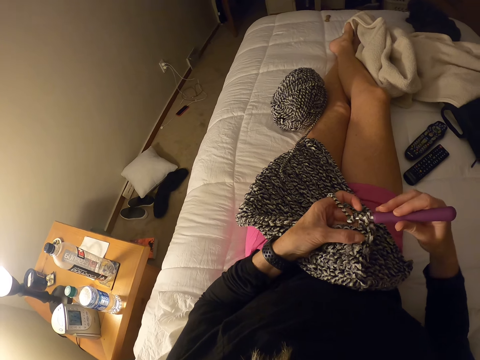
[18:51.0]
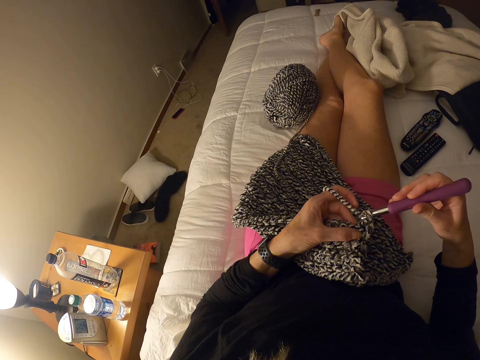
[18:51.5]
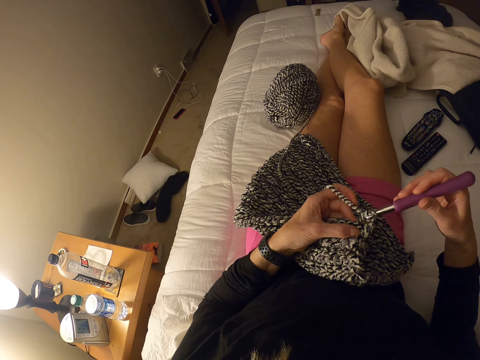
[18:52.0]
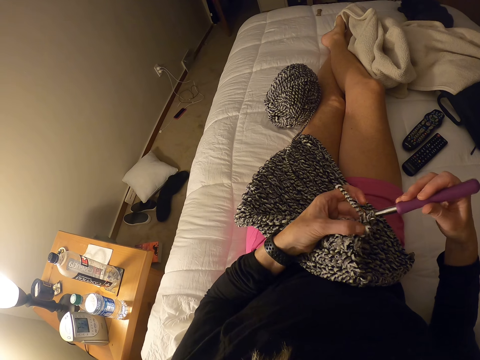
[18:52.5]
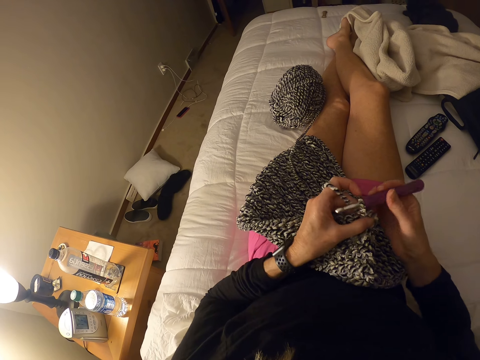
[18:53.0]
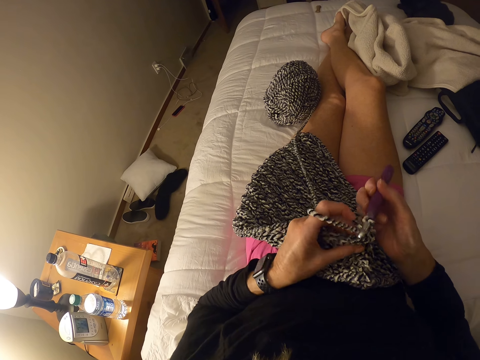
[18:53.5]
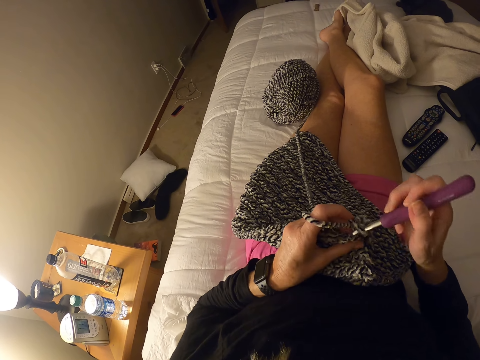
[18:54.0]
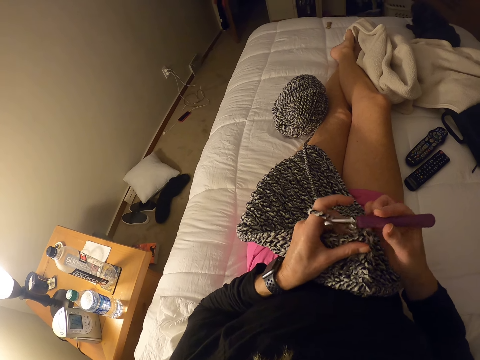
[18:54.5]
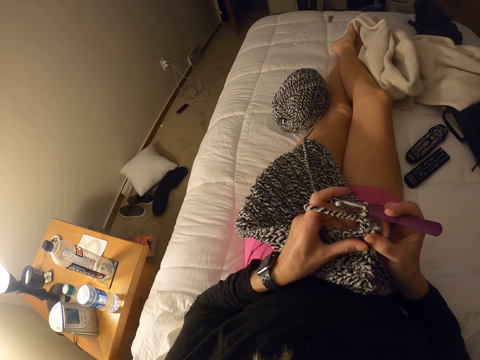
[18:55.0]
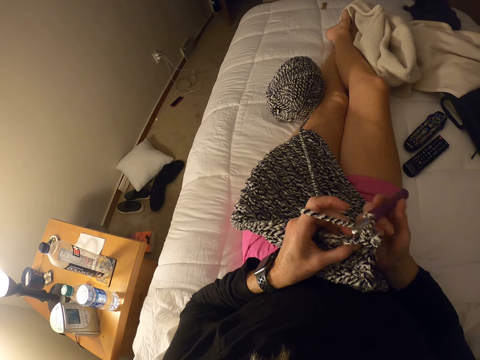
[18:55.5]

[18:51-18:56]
The camera wearer interlocks the thread using a crochet hook.

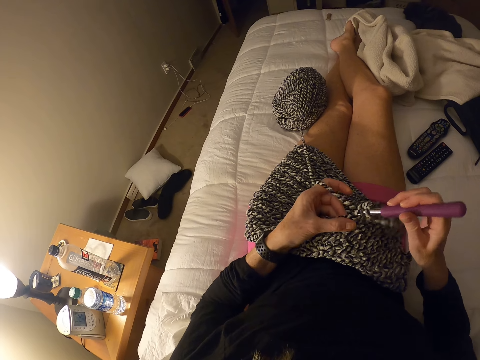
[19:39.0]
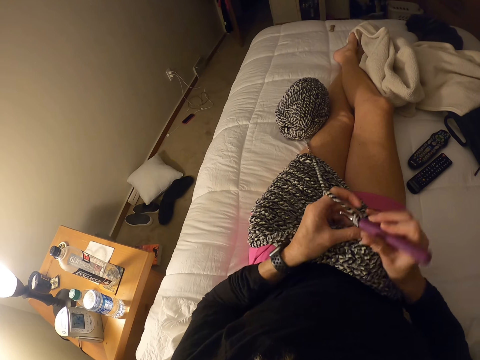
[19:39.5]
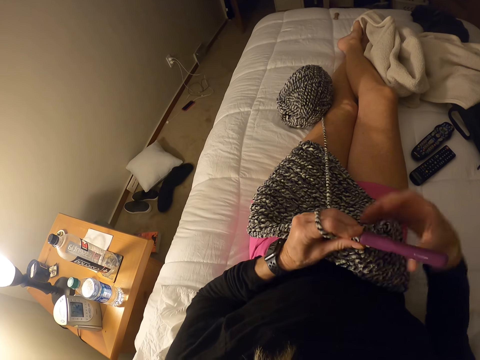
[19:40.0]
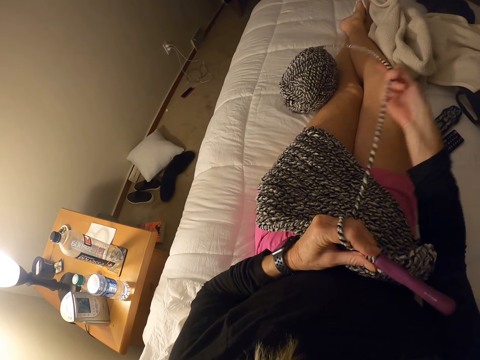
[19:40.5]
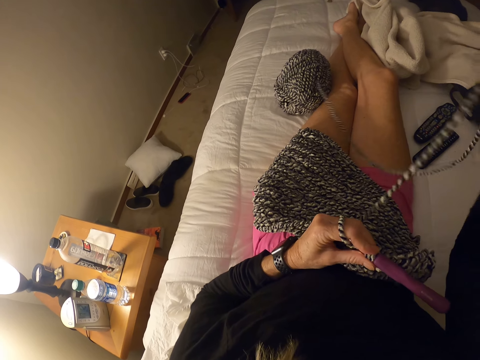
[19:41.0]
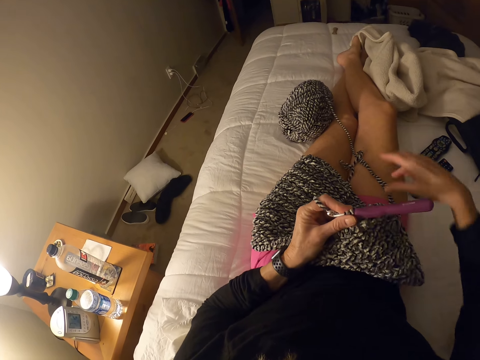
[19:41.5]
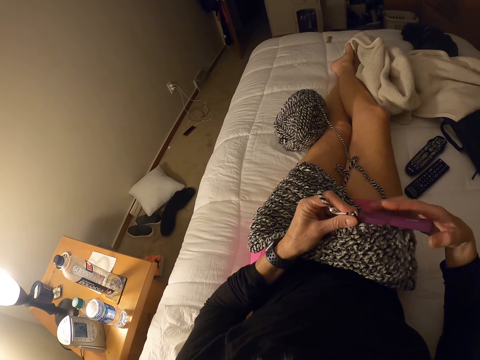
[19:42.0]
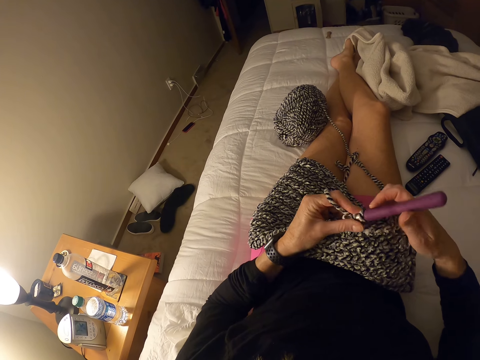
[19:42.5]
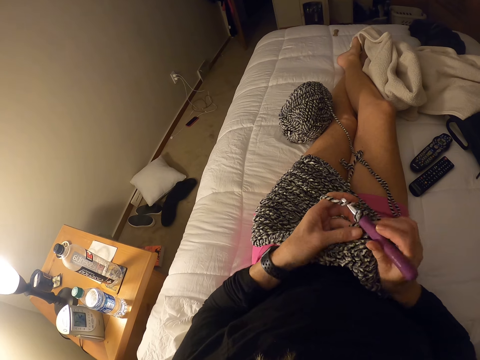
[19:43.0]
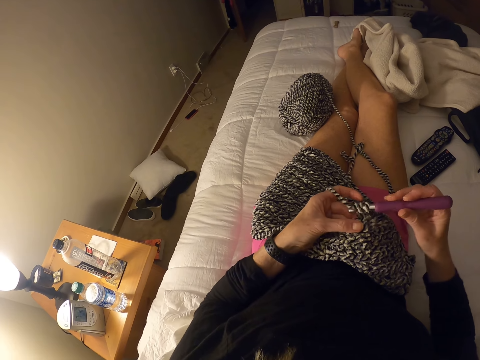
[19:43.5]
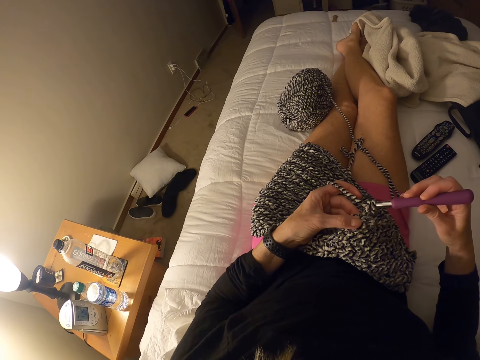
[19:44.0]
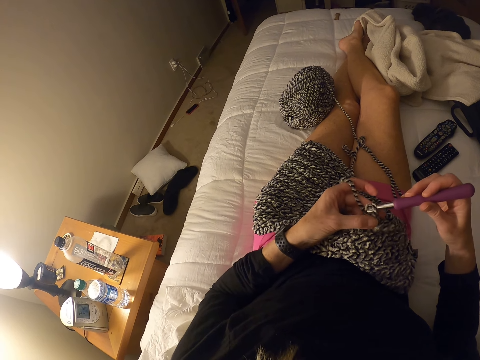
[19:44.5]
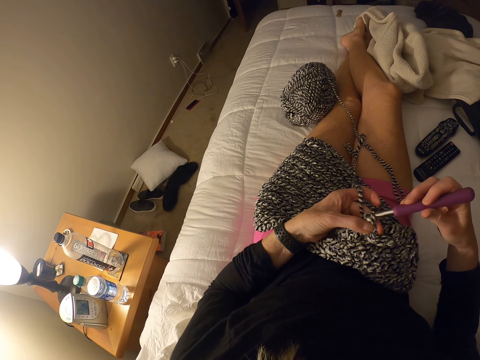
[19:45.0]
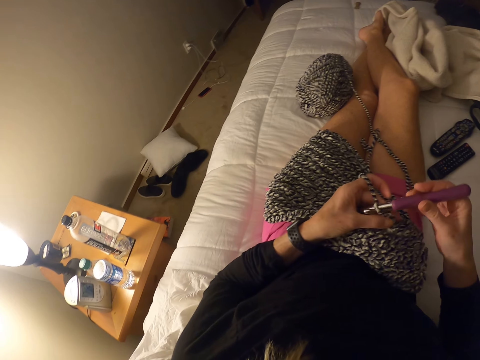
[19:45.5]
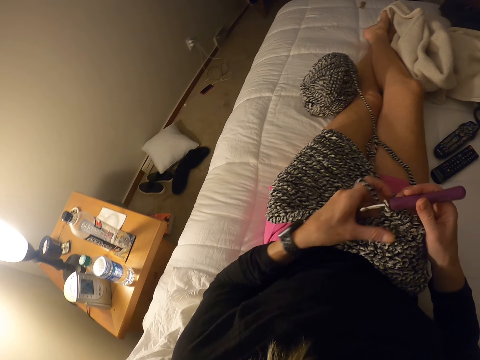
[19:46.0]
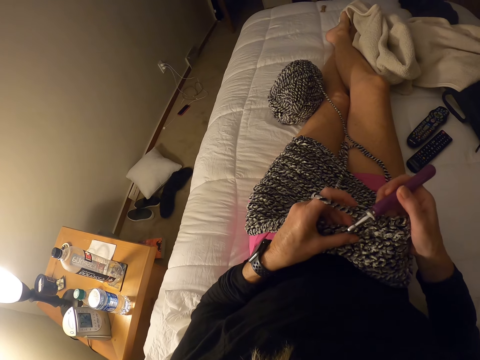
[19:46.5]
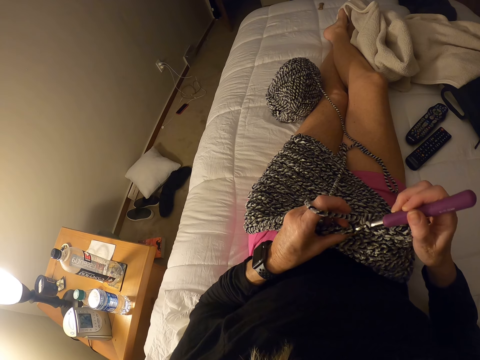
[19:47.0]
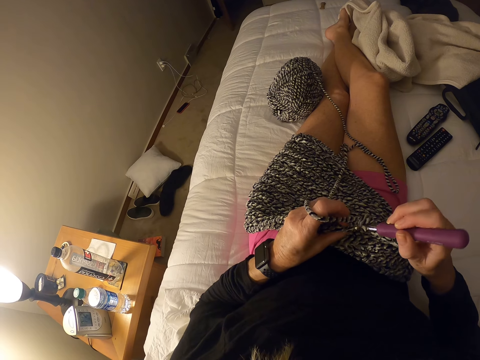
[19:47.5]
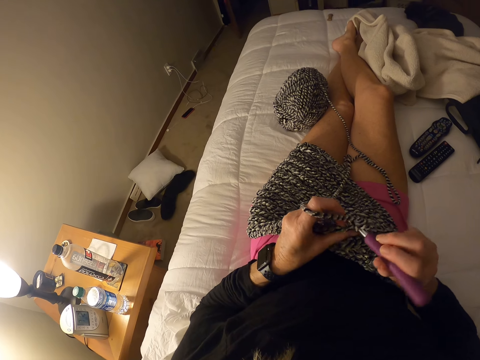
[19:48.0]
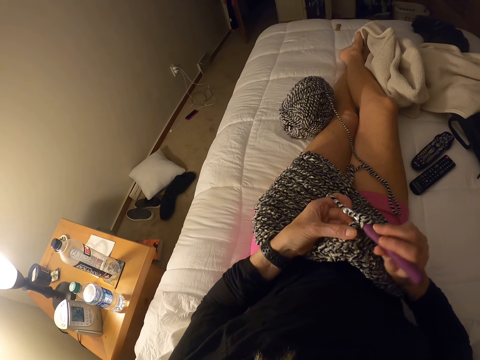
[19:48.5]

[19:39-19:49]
The camera wearer pulls the thread with her hand.

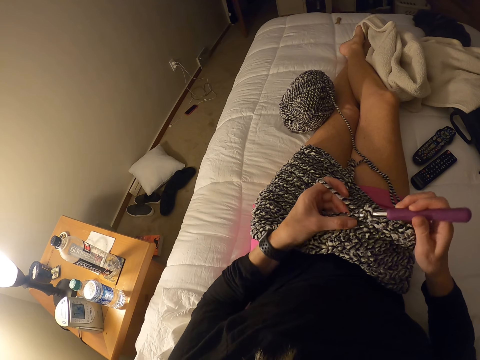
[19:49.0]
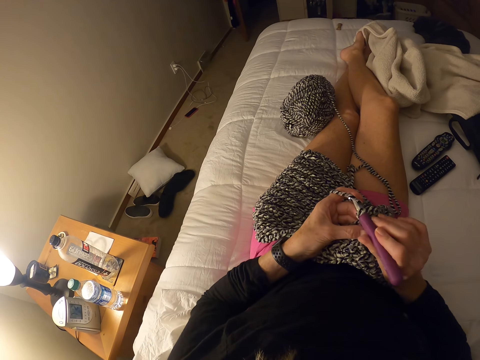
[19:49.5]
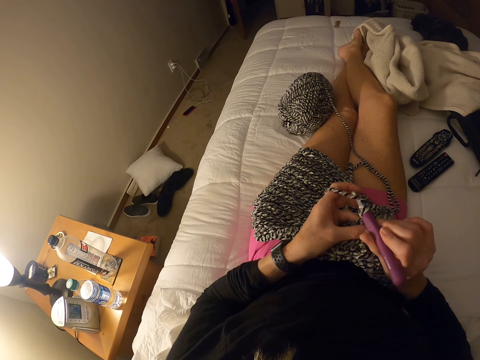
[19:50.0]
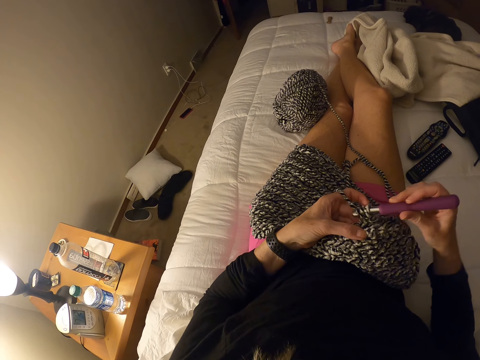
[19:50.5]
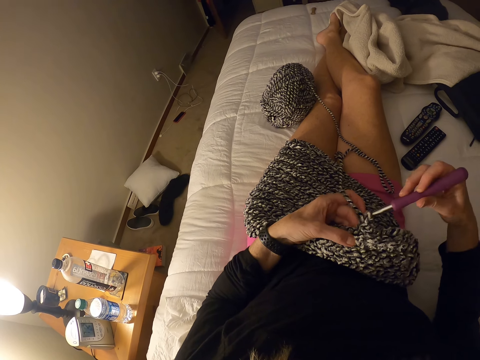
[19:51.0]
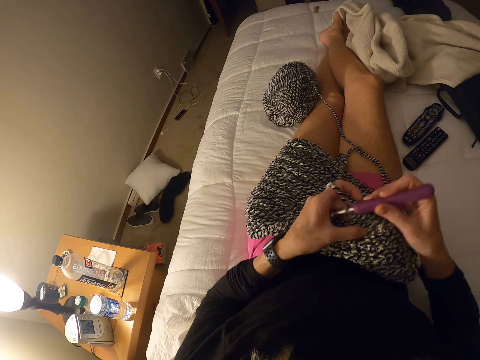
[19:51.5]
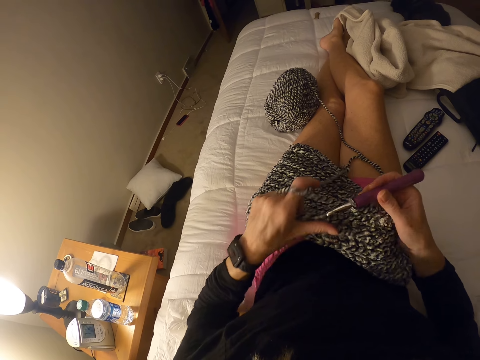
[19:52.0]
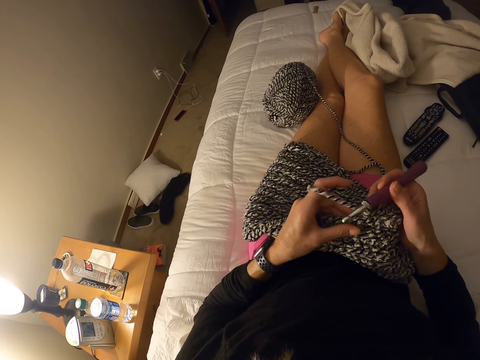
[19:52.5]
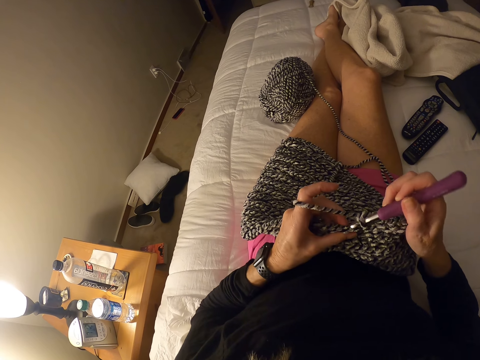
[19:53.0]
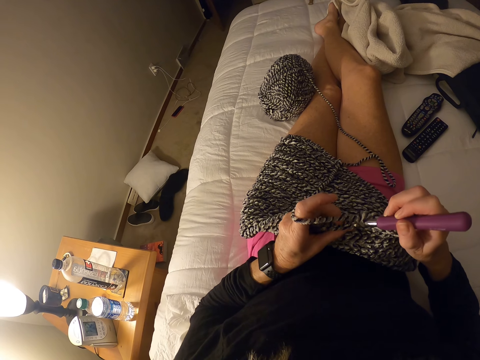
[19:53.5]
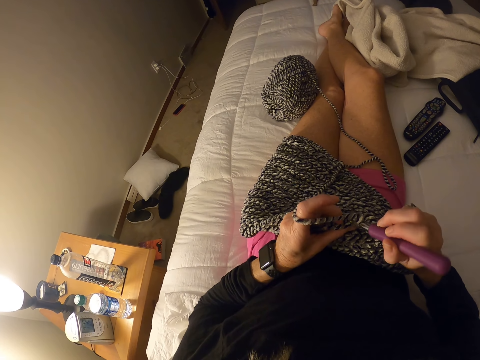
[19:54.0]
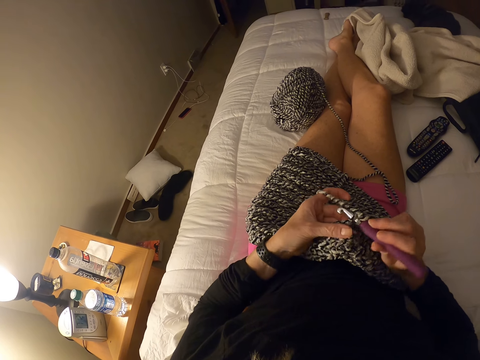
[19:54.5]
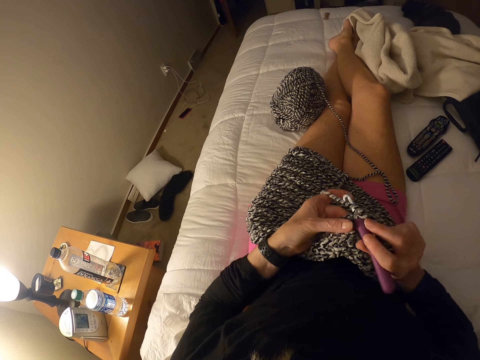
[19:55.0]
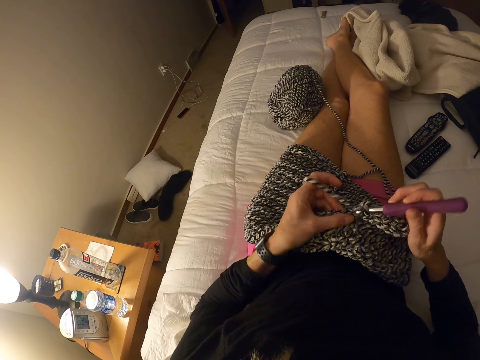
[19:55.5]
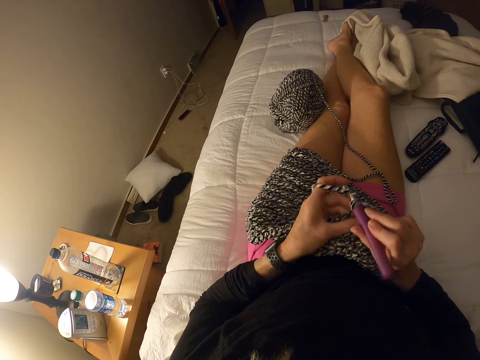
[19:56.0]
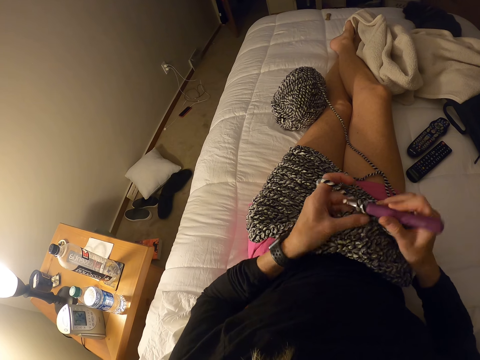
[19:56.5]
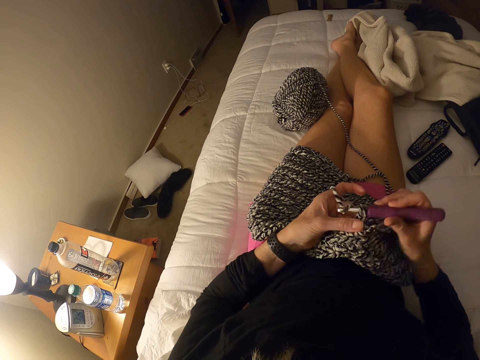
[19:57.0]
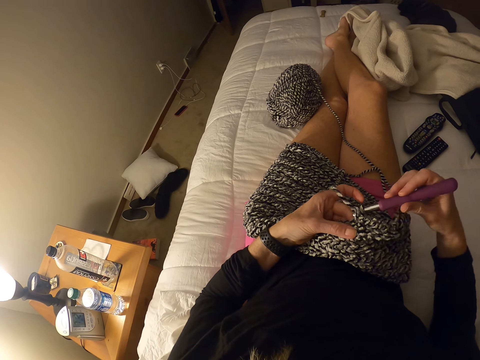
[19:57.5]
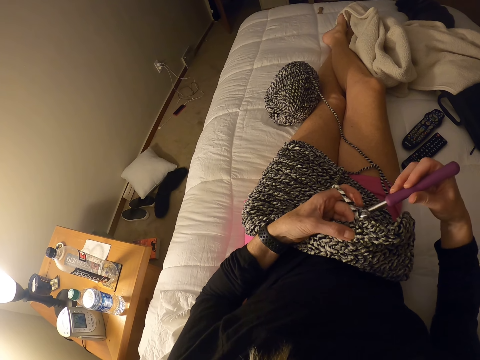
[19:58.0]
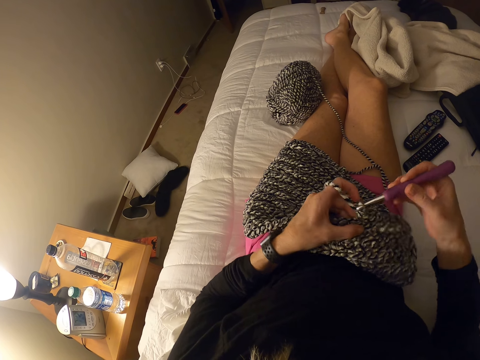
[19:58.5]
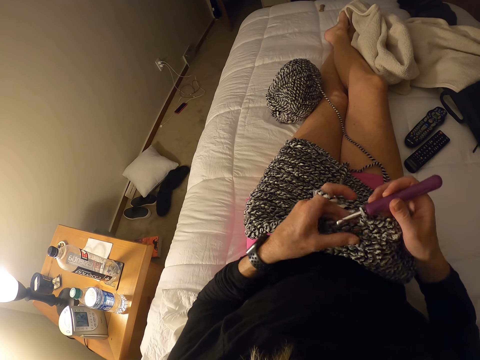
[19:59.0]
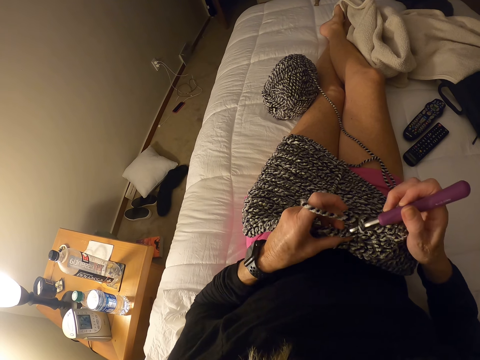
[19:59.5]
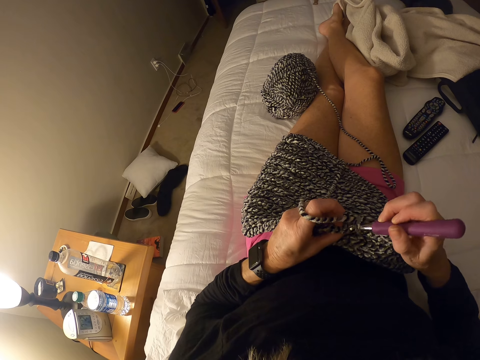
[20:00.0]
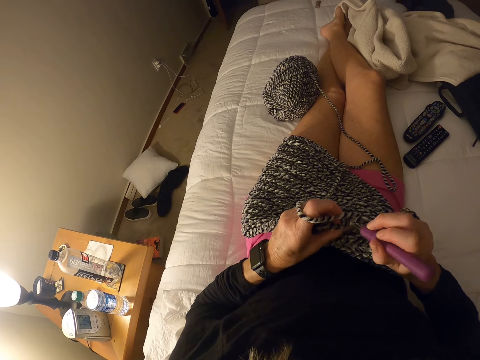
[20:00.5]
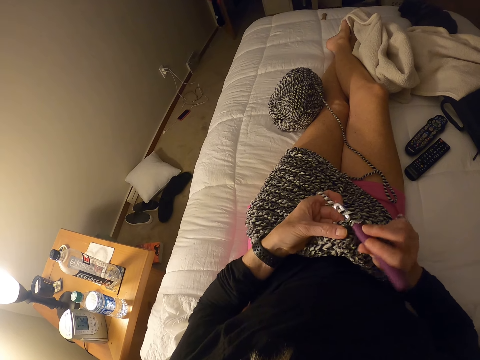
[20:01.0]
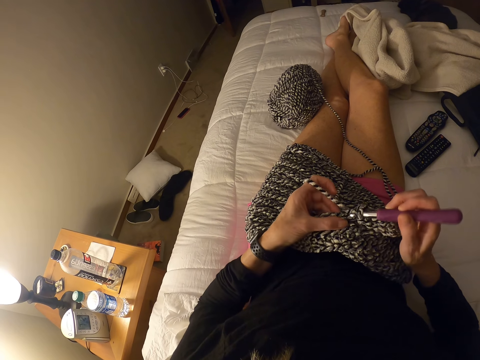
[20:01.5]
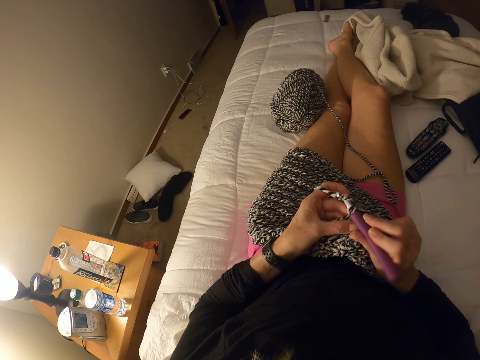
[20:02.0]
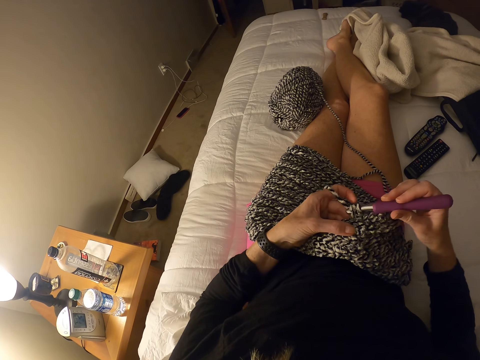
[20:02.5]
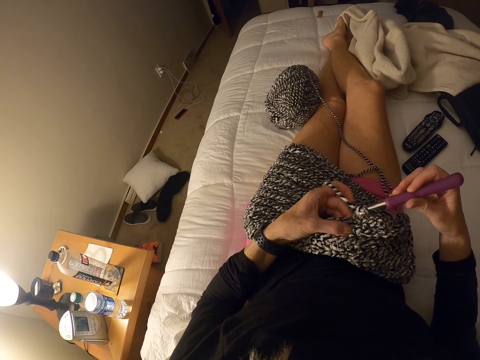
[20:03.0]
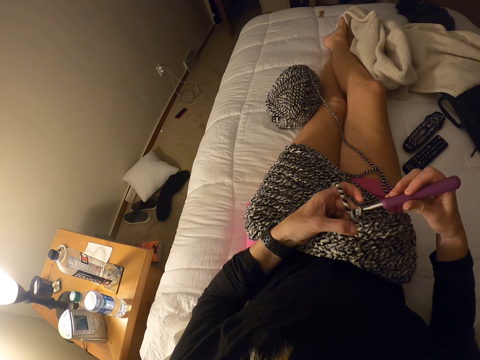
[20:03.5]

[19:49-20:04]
The camera wearer adjusts the piece of garment with her left hand. She interlocks the thread using the crochet hook. She crochets the piece of garment with the crochet hook.
